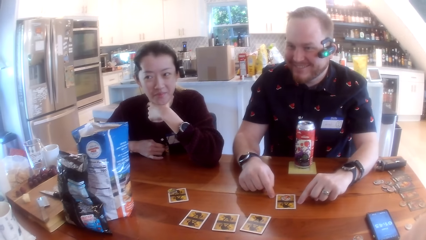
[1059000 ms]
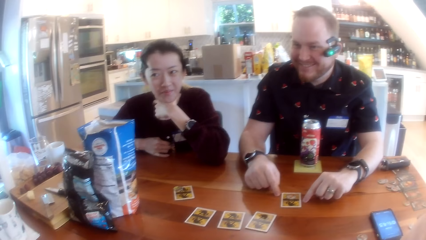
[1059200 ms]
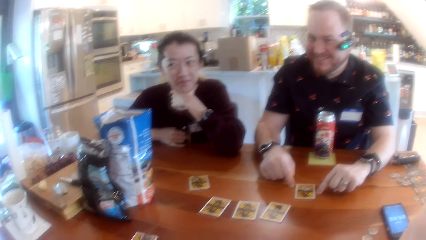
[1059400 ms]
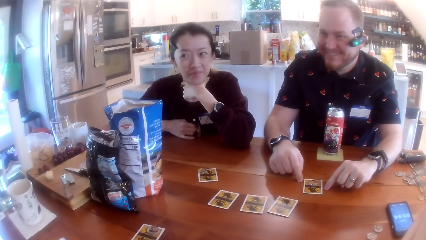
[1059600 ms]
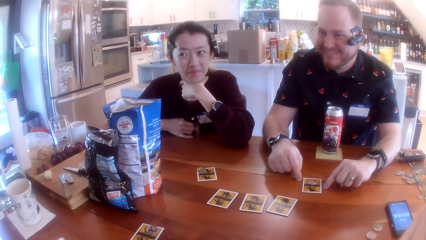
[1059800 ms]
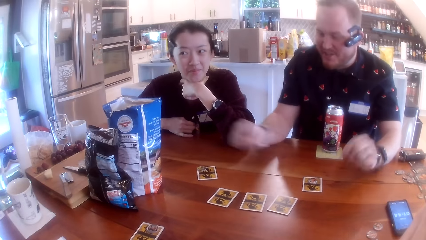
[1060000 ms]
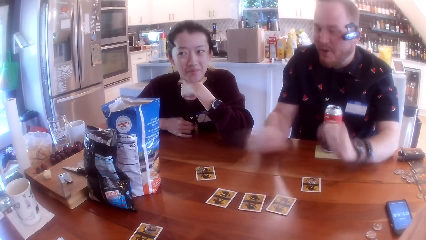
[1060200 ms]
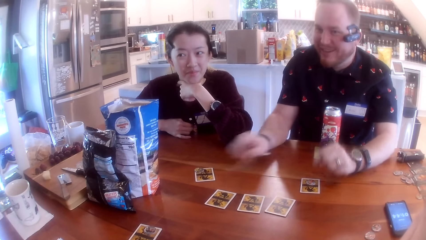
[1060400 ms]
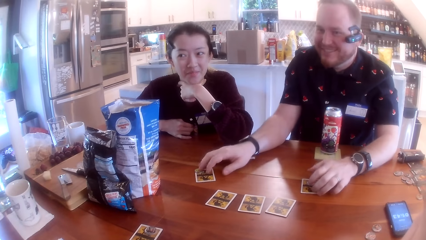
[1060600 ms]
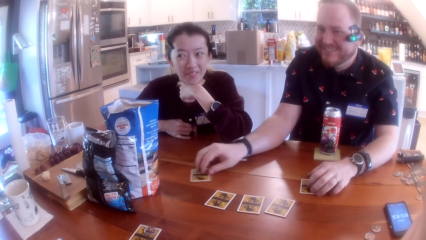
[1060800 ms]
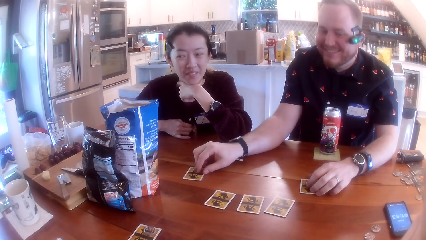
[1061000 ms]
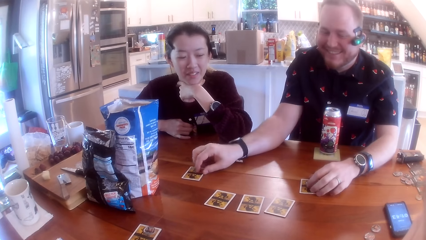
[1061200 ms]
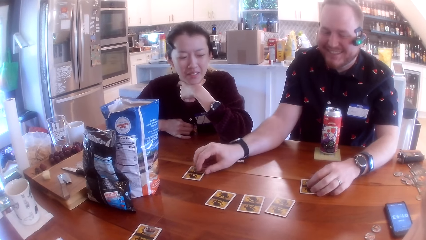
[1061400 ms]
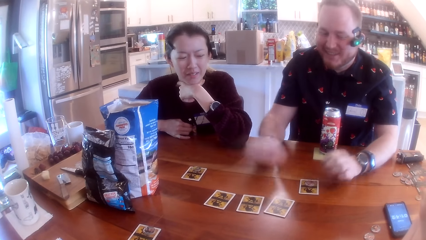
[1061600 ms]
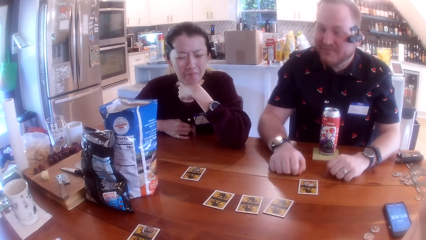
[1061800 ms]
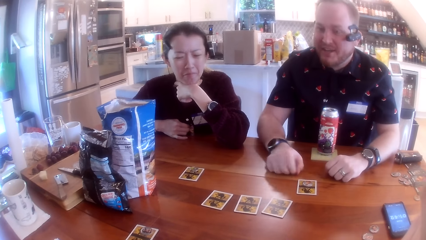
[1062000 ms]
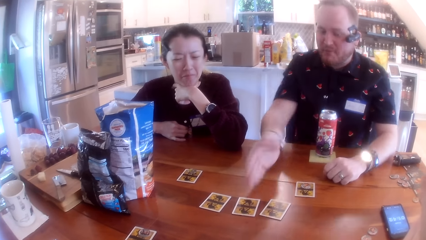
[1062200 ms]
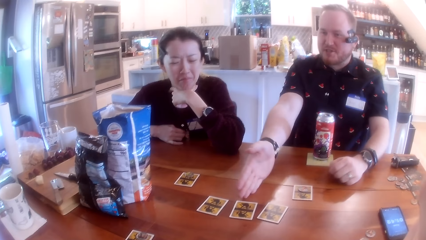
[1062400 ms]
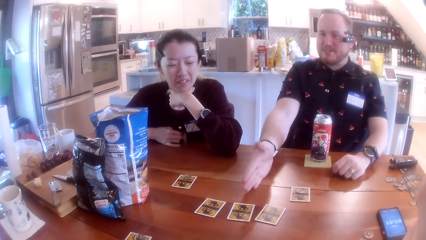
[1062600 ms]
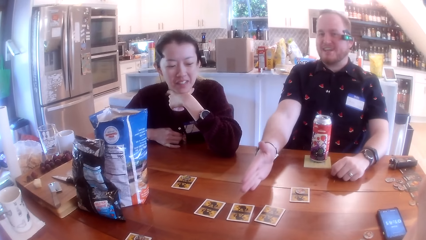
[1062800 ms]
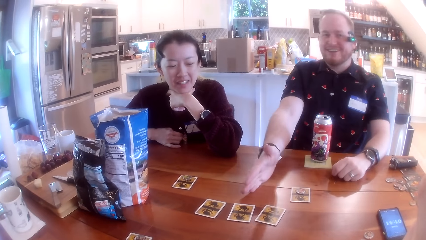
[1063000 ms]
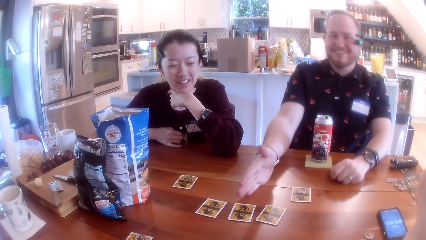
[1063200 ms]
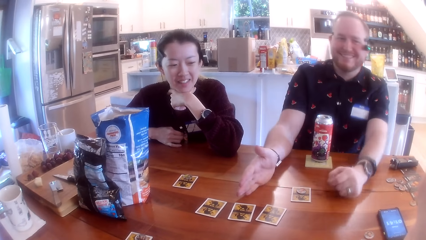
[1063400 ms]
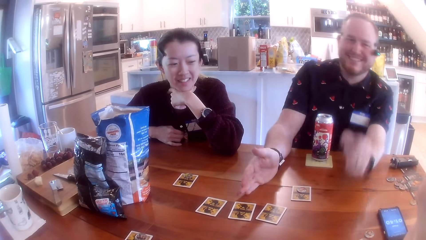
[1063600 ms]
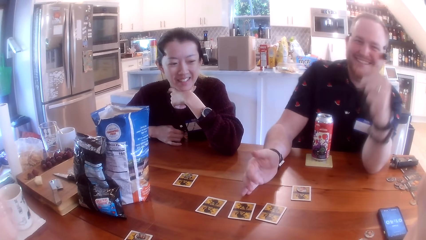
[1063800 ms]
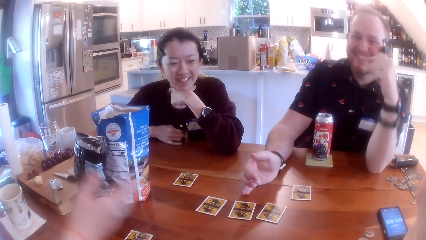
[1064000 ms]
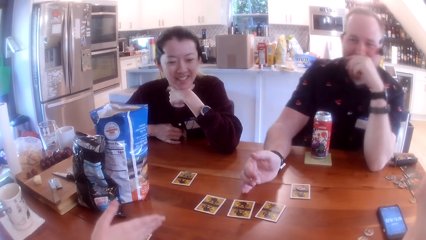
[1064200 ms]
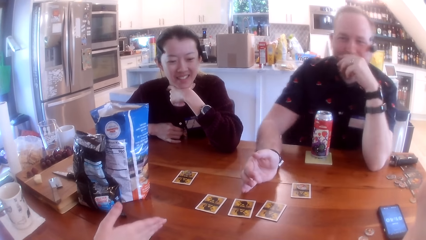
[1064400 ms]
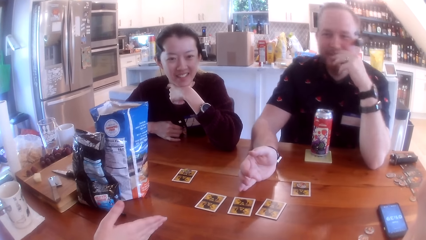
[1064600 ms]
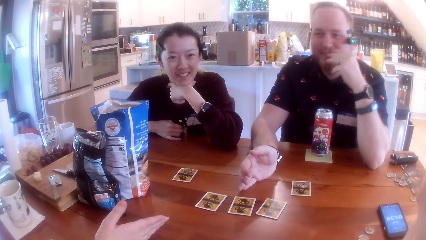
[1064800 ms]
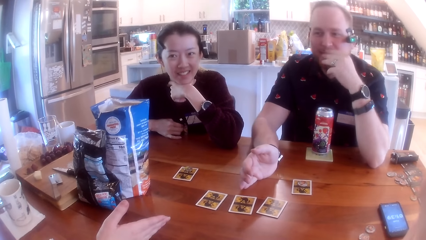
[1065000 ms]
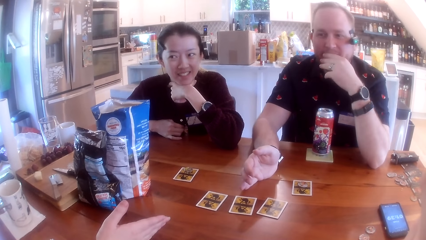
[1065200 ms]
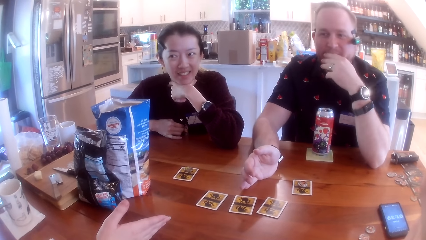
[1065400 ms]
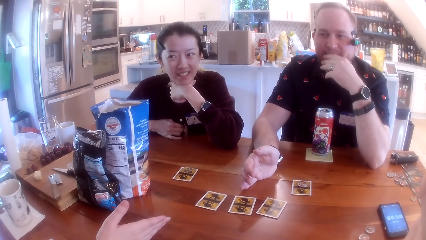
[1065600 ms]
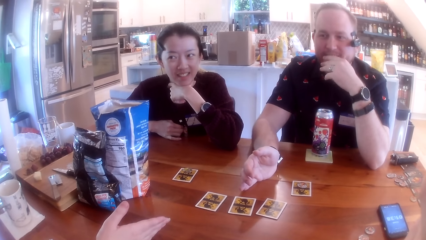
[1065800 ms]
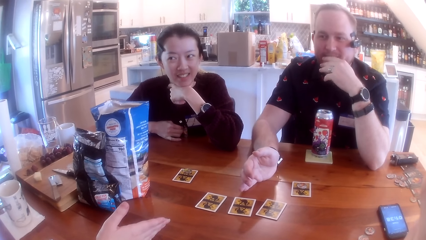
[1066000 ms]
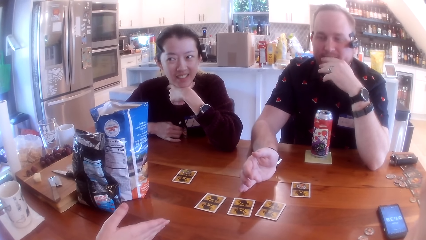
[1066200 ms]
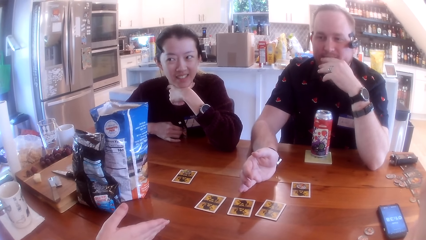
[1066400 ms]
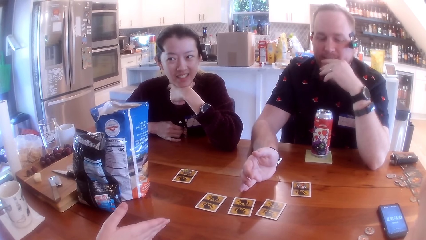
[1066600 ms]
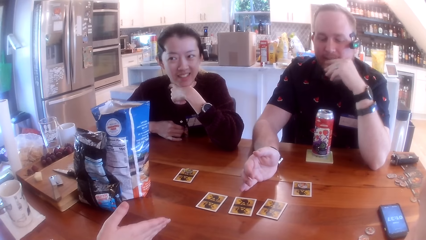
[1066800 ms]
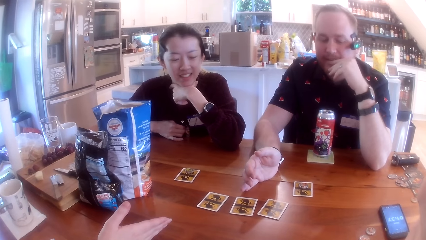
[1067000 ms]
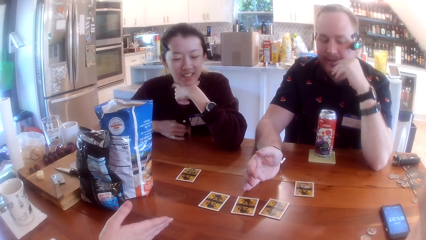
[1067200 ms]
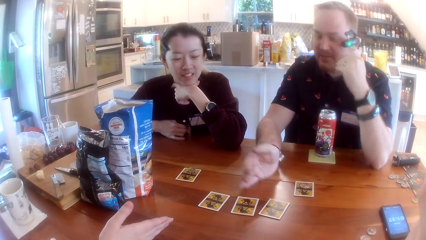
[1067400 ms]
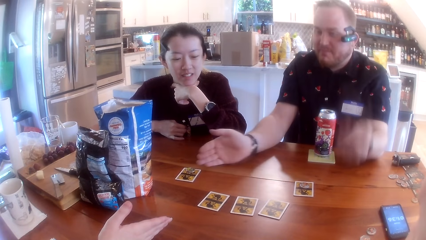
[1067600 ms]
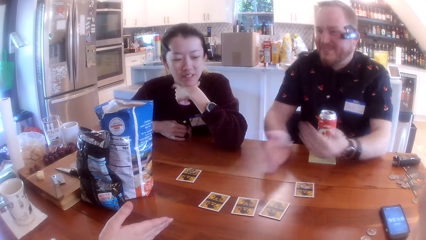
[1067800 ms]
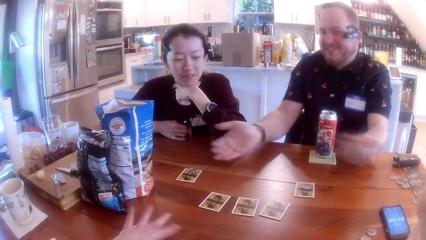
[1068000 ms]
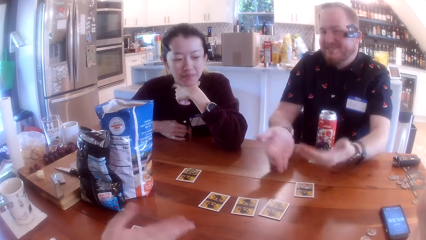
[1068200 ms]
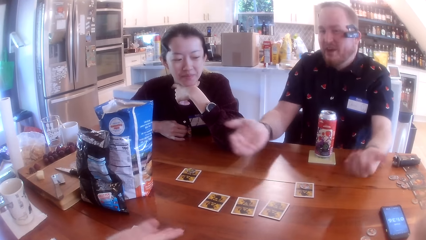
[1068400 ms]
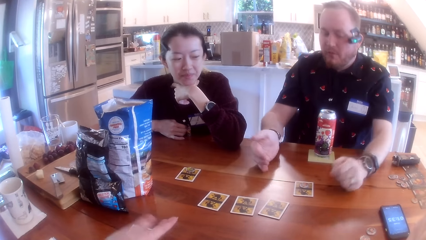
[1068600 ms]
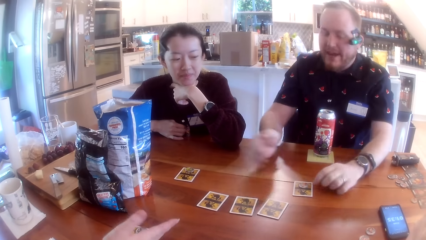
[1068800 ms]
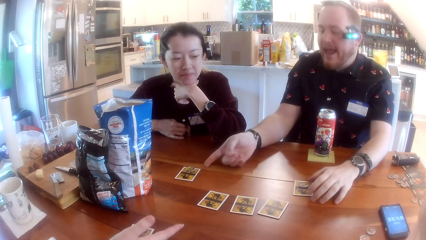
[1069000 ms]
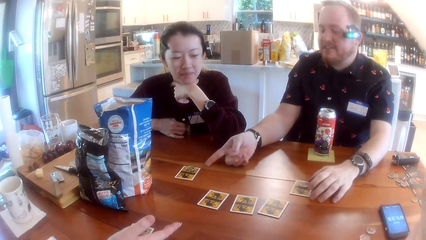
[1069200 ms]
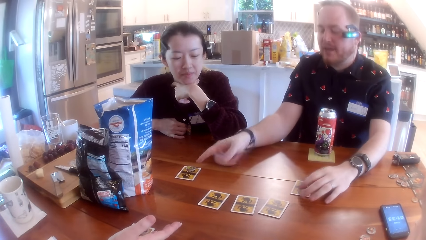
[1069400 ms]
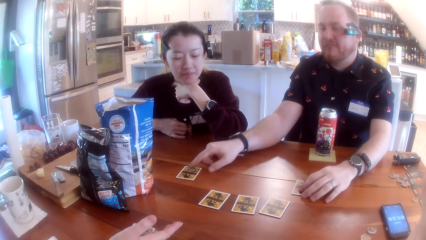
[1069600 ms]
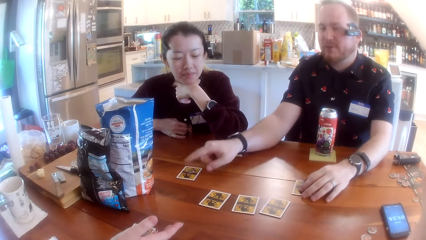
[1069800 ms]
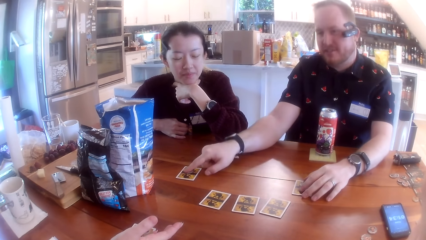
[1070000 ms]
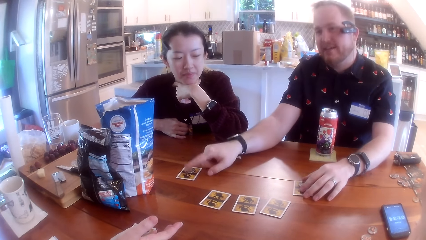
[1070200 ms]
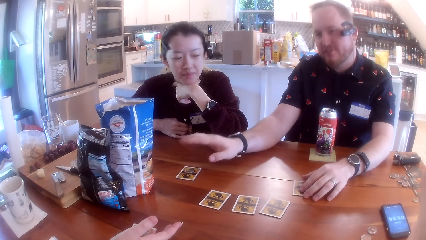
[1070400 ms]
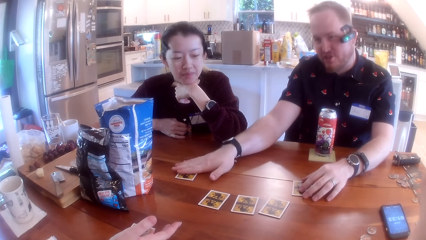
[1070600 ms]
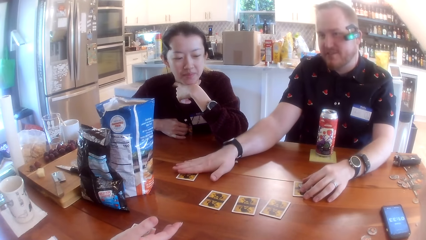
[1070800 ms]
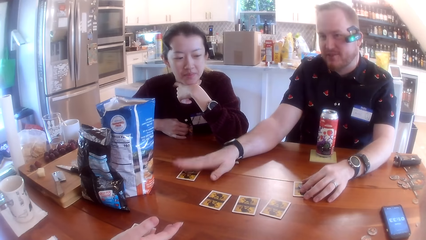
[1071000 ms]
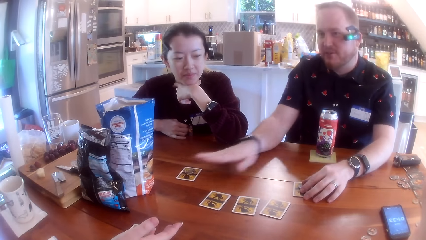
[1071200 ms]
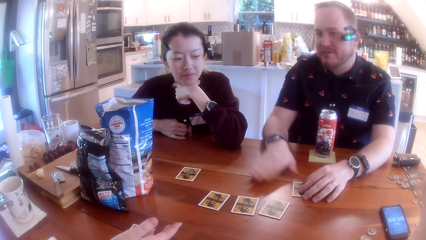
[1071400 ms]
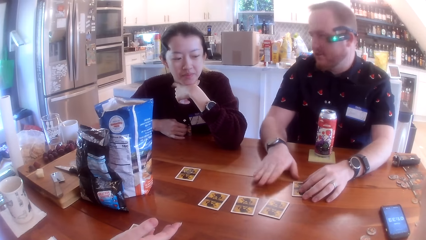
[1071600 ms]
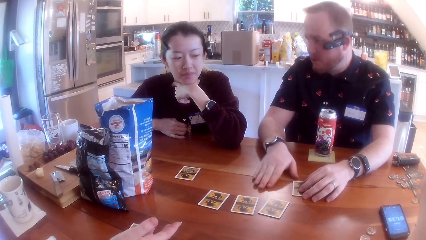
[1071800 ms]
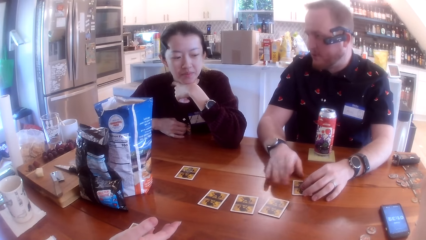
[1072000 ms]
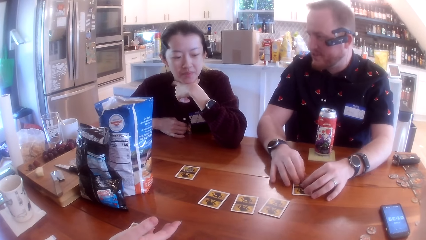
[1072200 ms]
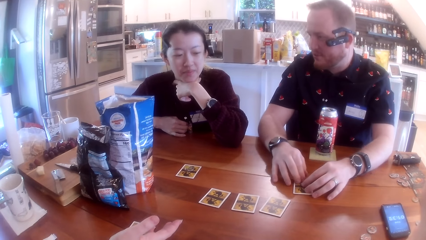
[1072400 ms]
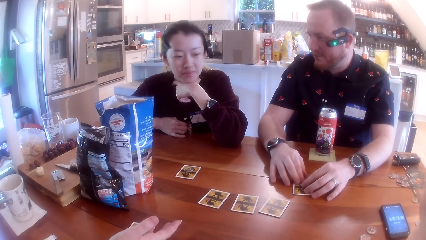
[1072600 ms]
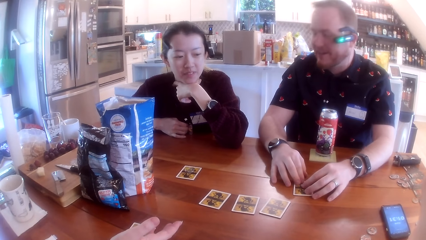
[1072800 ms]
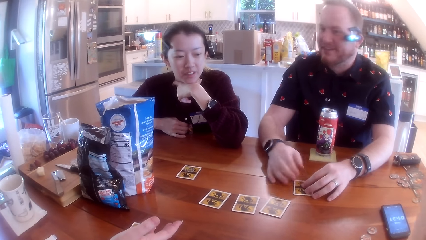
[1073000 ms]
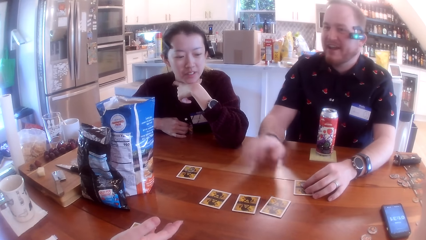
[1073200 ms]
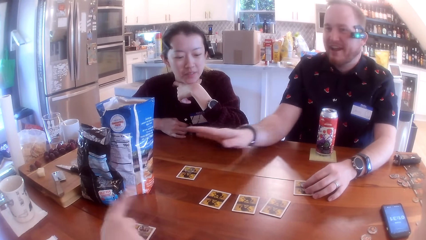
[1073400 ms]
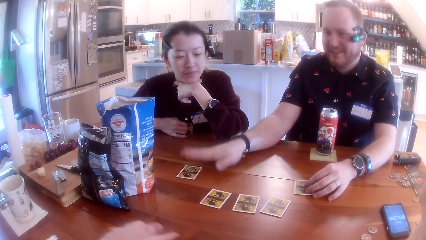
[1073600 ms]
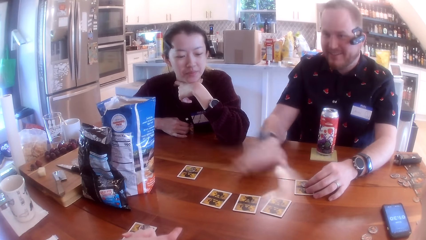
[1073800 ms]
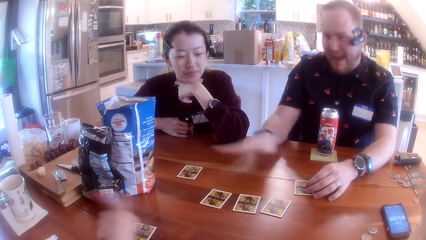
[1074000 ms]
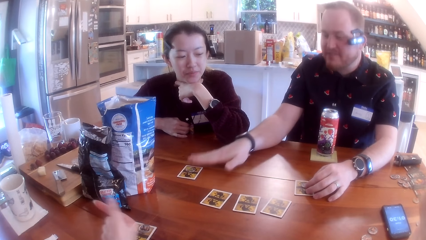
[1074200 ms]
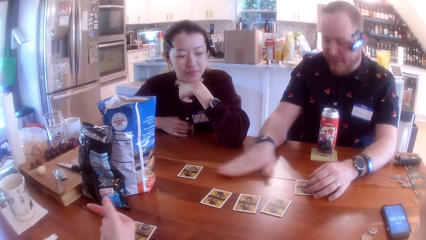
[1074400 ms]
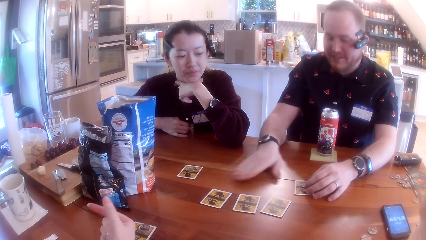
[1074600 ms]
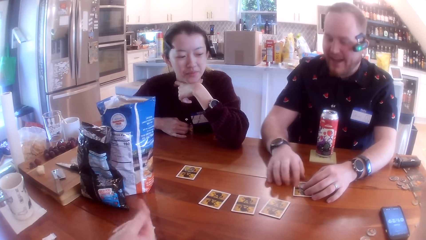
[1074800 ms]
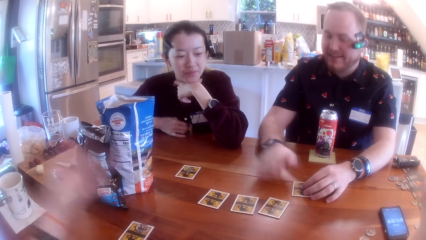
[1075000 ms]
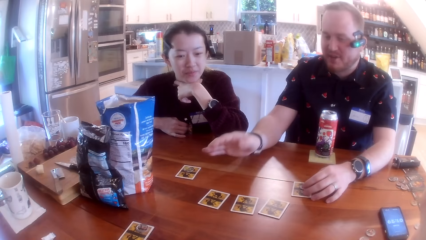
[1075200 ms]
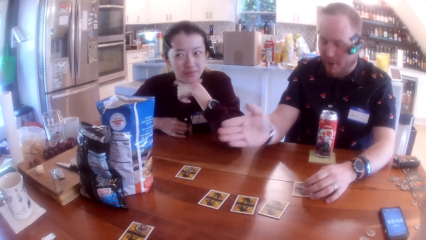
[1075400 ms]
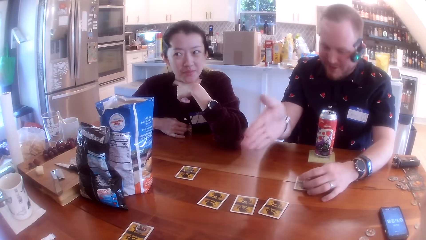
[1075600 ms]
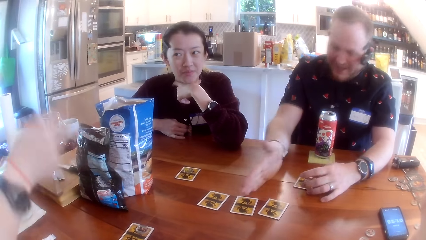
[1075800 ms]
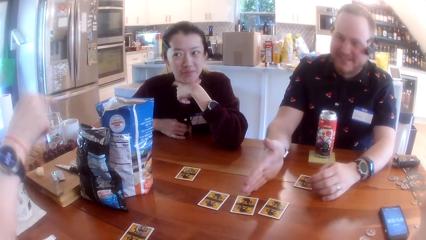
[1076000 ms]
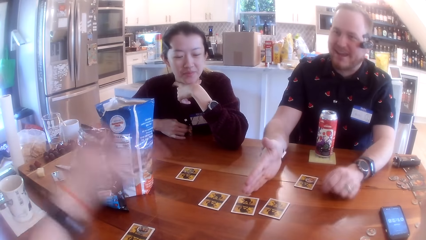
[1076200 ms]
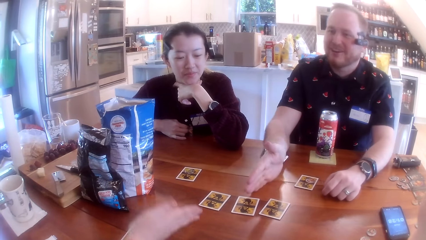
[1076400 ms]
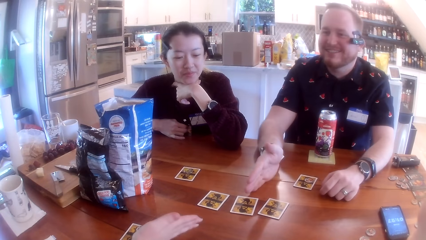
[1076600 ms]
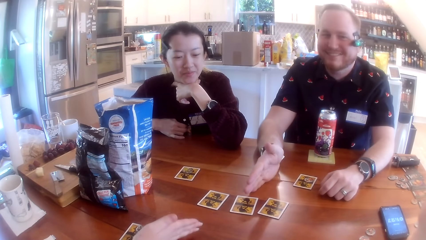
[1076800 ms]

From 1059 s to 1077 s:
A person converses with another person. The other person sways hands and converses with the first person. A man adjusts the cards on the table with both hands. The other person touches a coin on the card and converses with the first person. The other person touches the face. The first person sways a hand and converses with the other person. The other person sways hands and converses with the first person. The other person touches a card on the table. The man places both hands on the cards on the table. The other person converses with a third person. The first person converses with the other person and sways a hand. The other person converses with the first person and sways a hand. The man places his right hand on the table. A woman places her right hand on the table.
